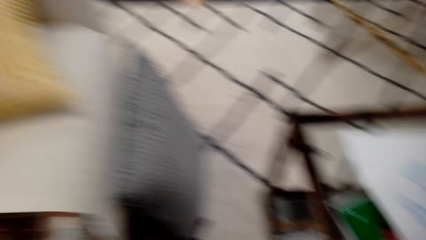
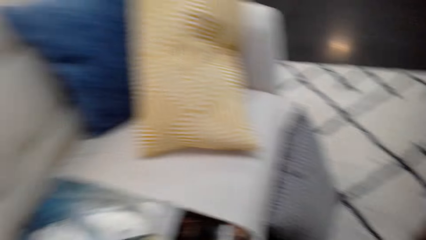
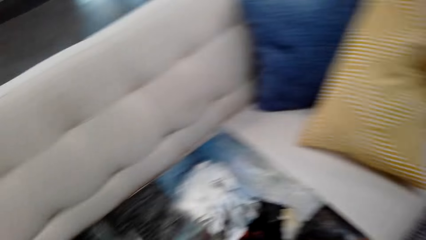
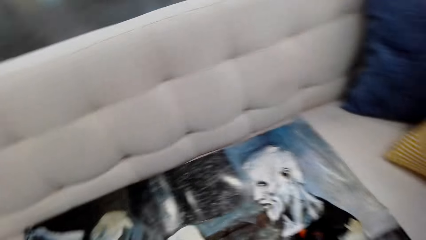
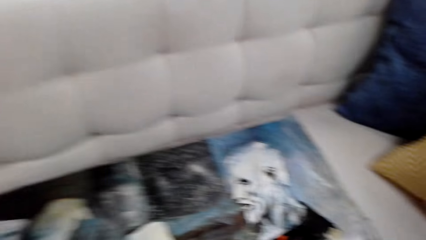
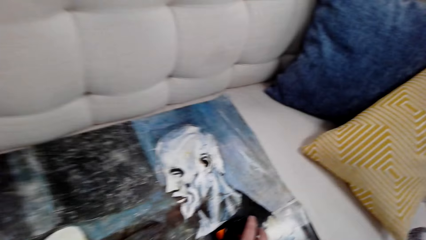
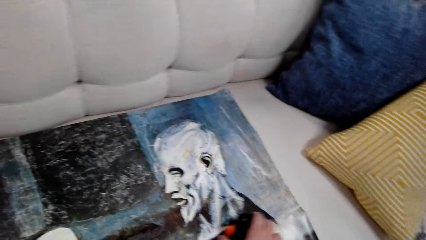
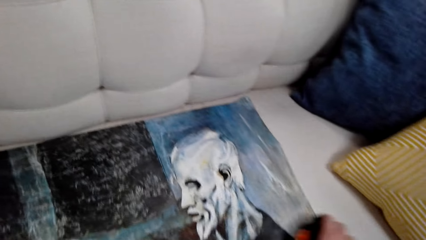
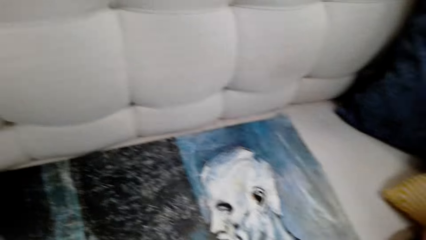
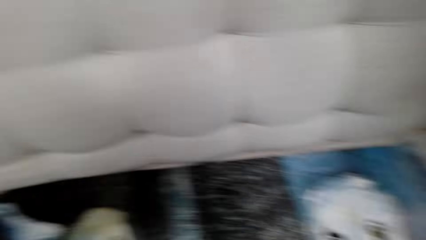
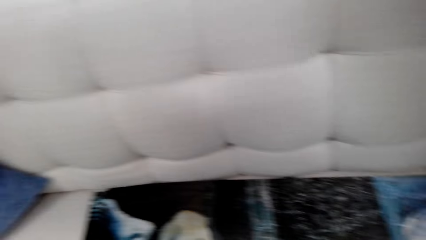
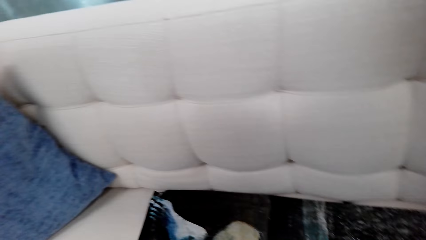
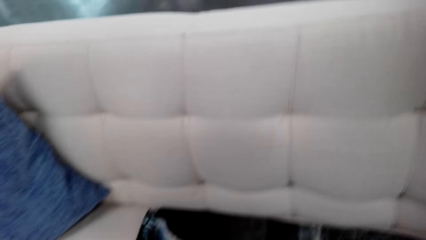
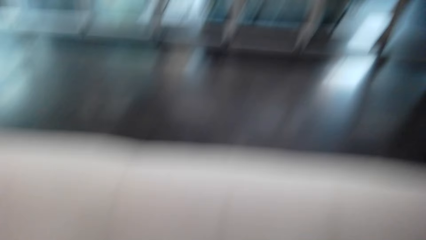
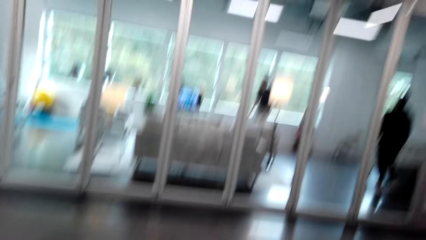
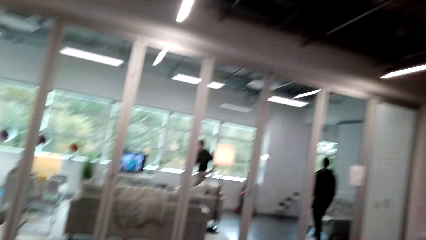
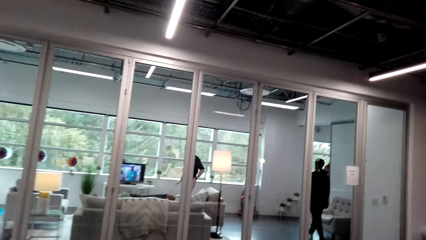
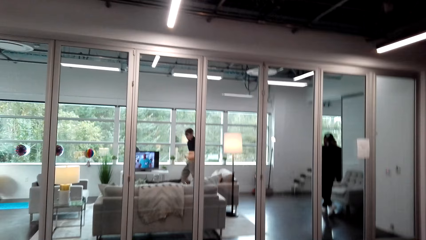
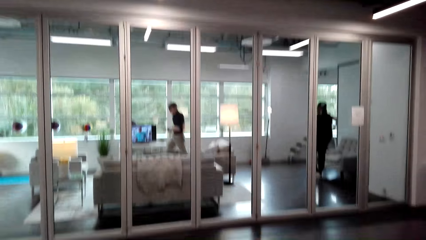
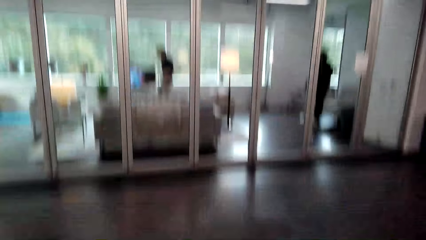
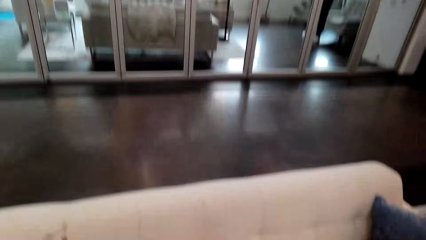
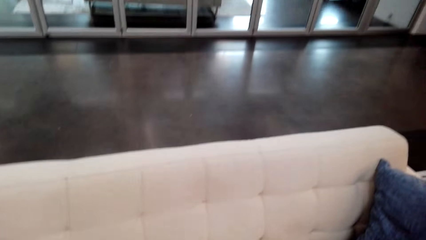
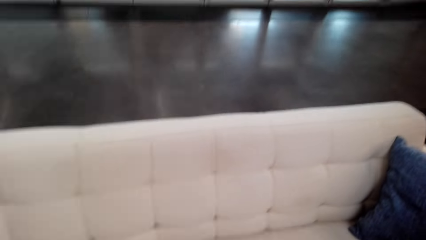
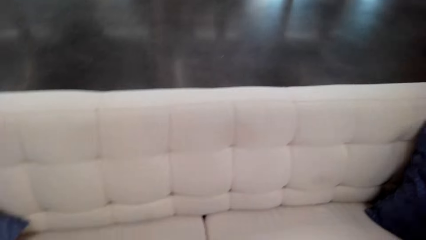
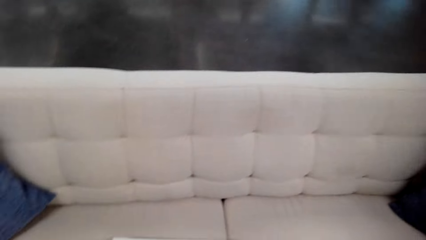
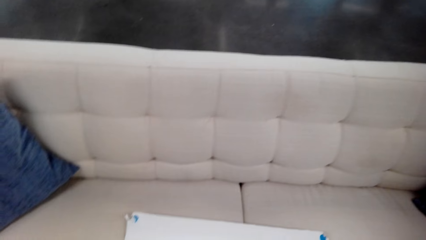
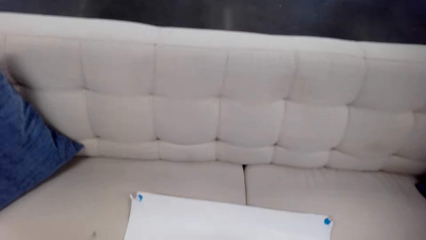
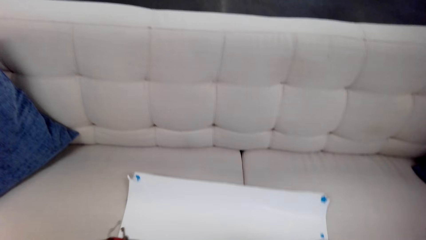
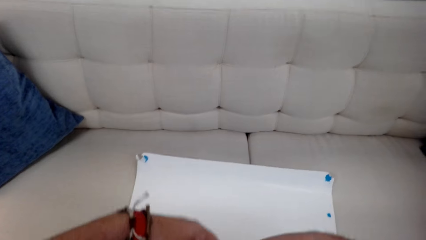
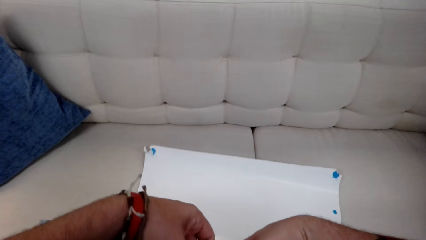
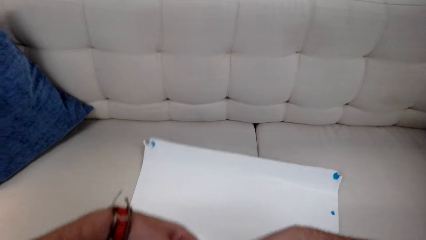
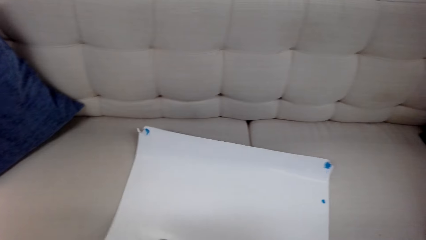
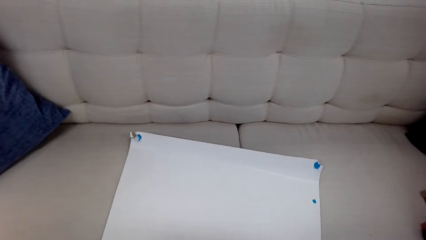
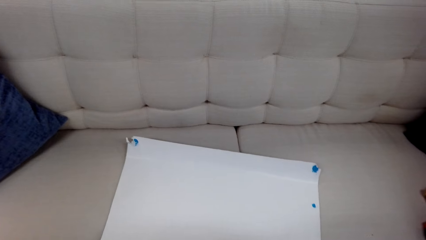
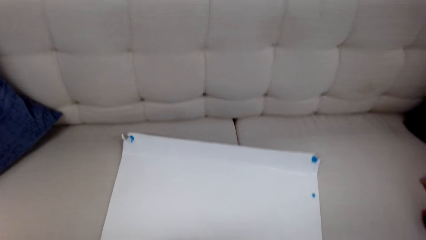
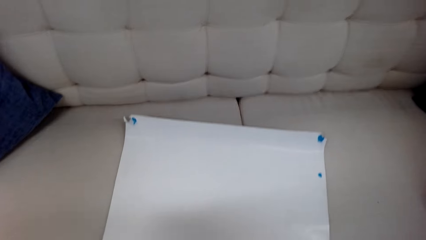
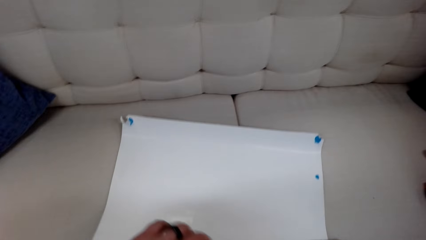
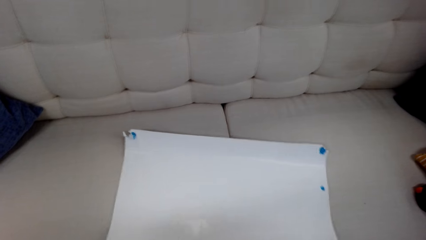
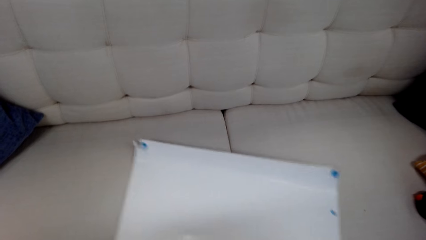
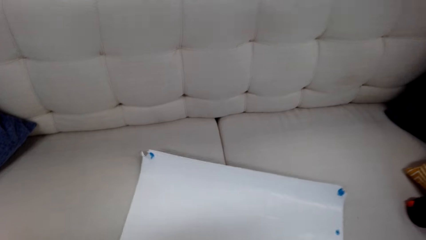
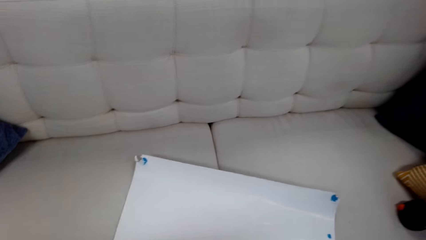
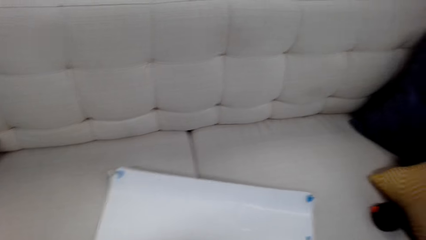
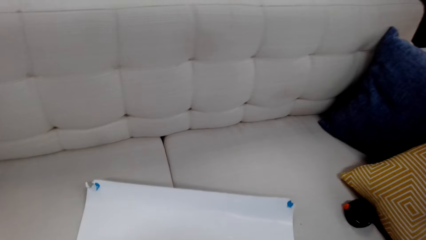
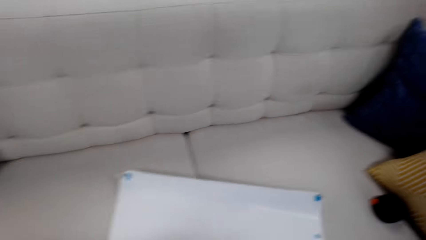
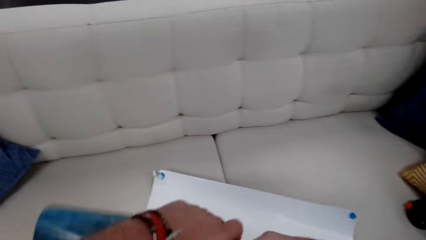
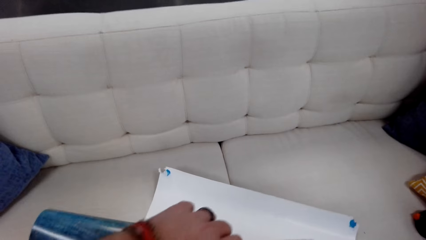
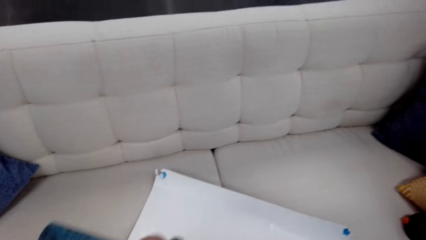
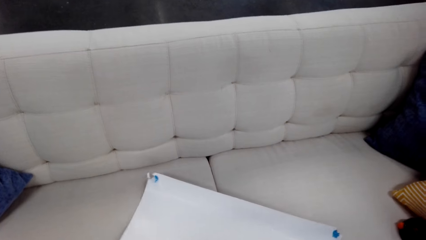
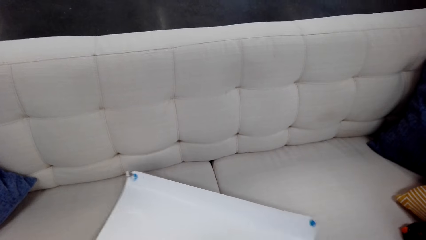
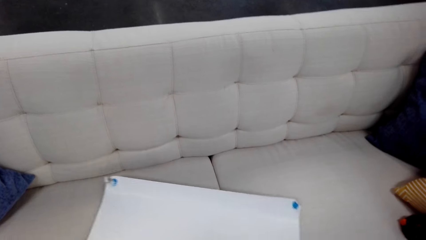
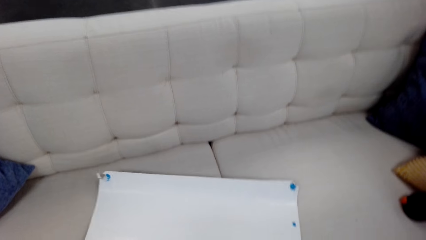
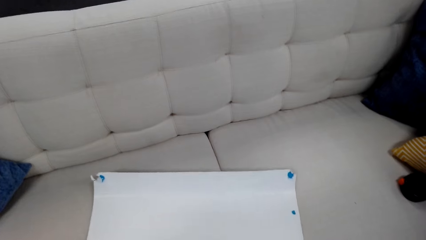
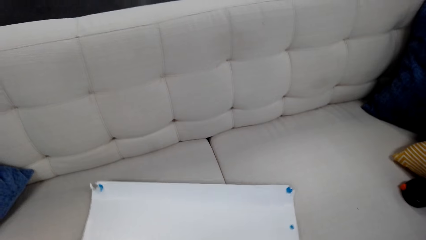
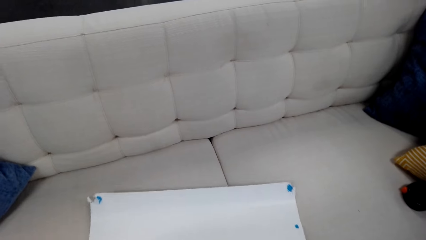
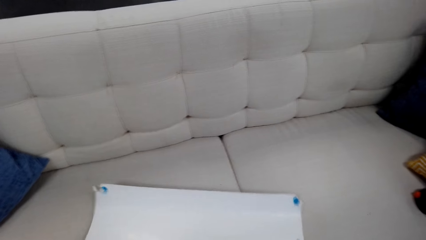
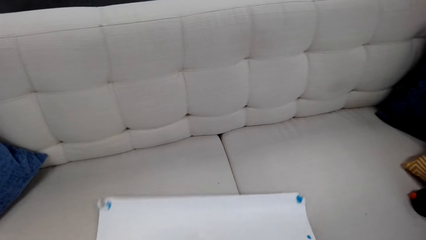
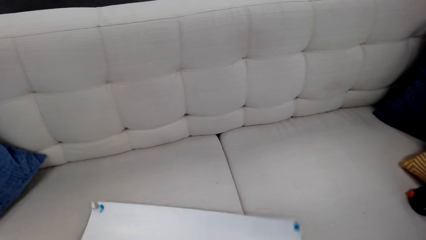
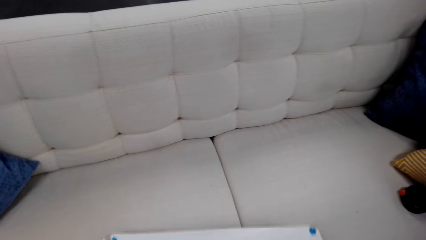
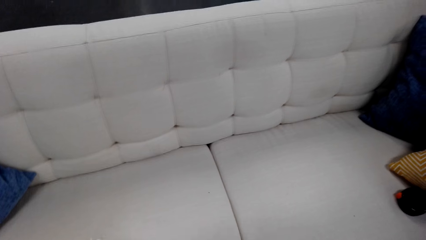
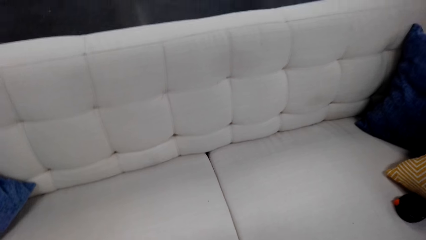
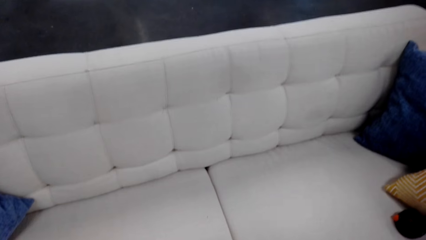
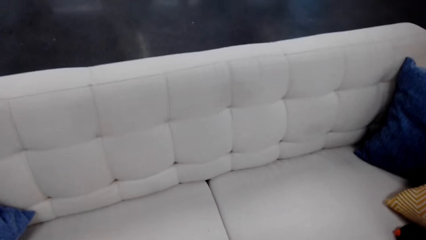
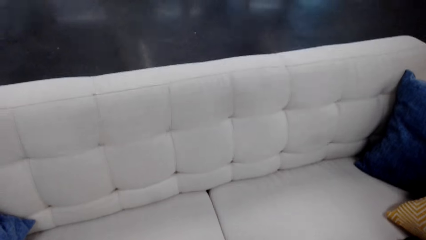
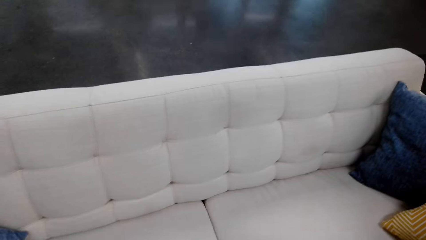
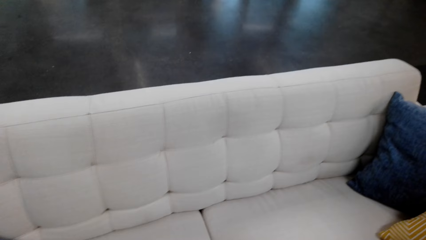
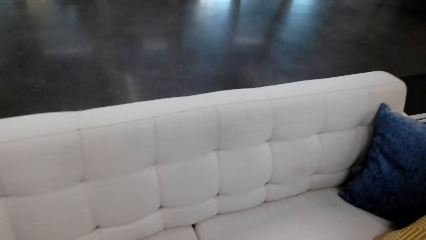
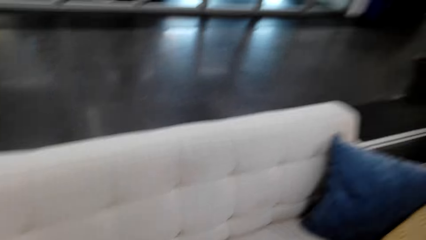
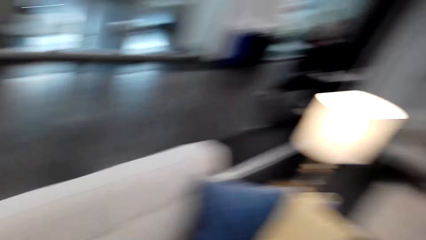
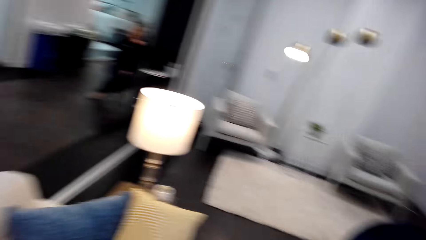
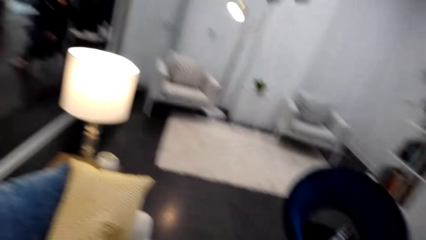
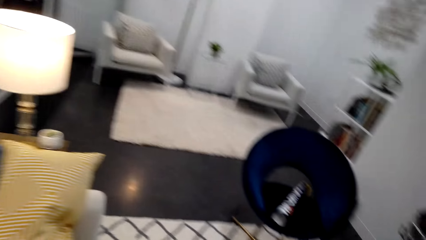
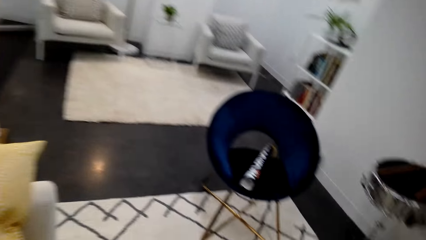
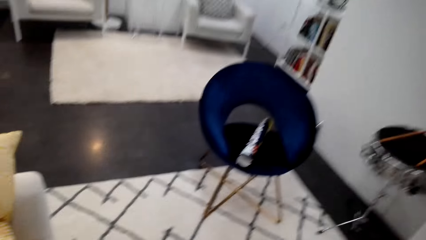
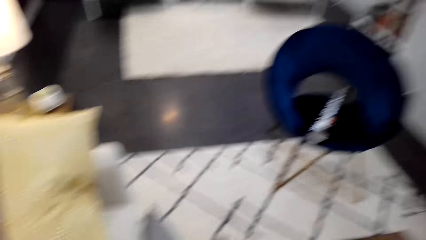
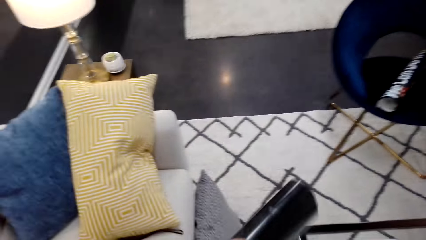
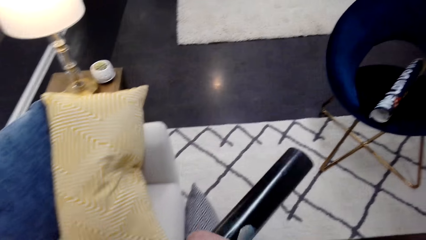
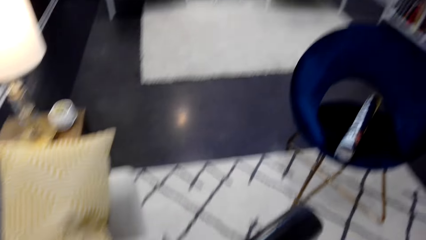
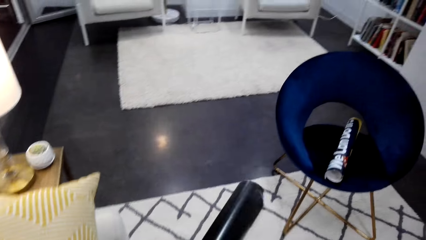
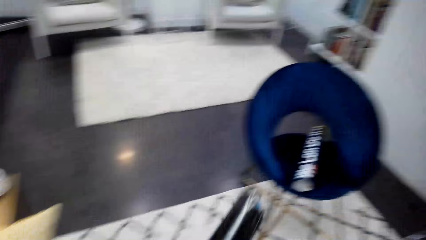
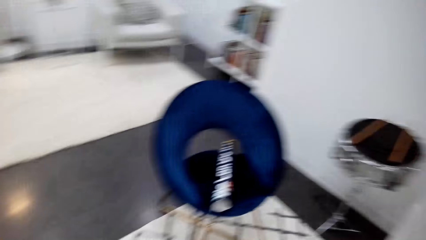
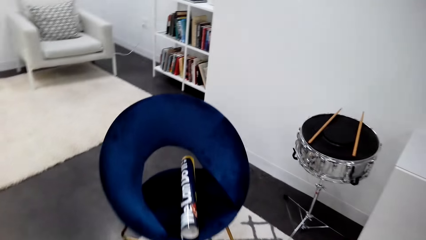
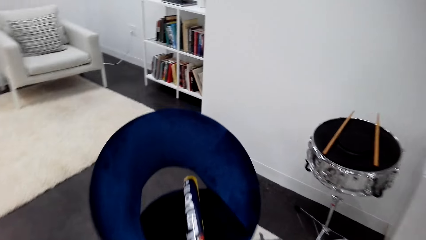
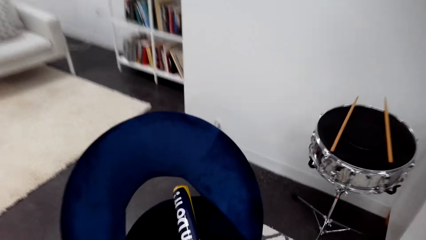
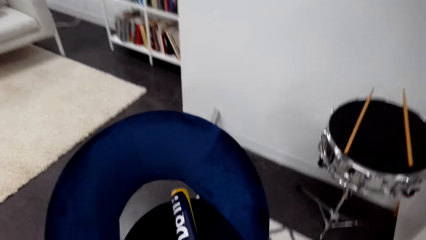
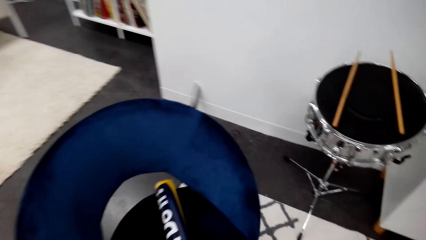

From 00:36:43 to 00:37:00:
The camera wearer looks around the room. They roll the sticker. They fold the paper.
